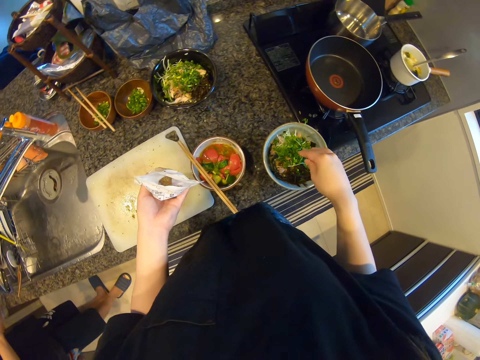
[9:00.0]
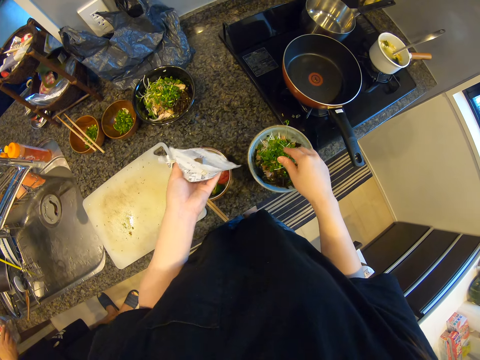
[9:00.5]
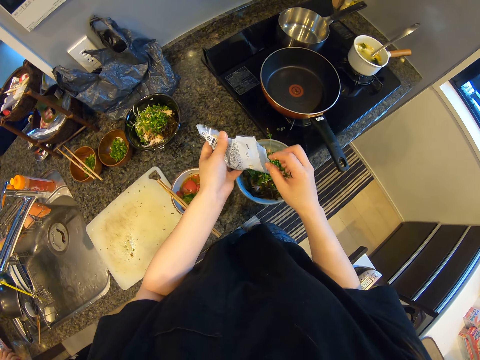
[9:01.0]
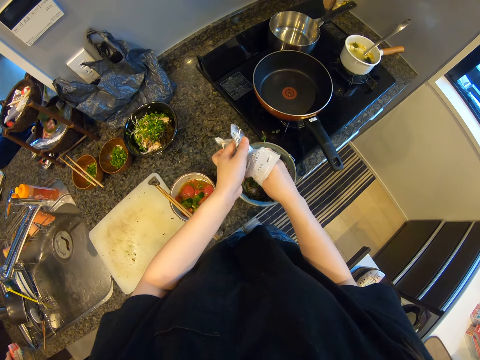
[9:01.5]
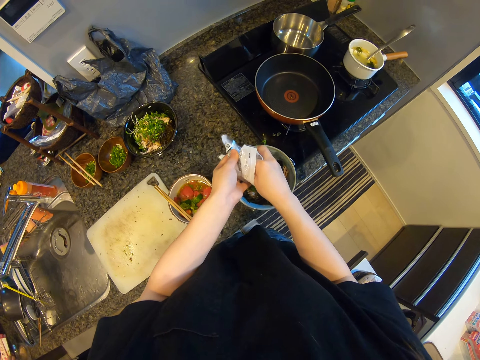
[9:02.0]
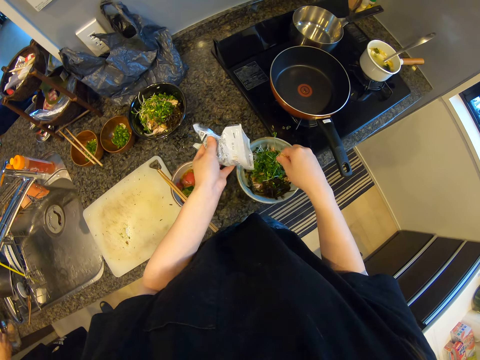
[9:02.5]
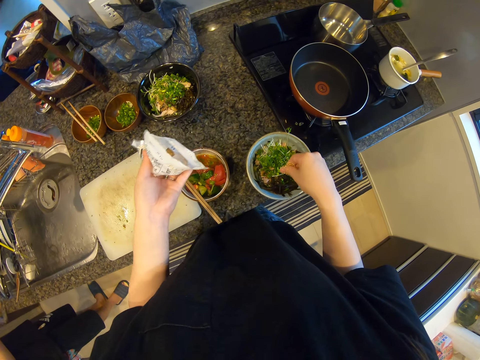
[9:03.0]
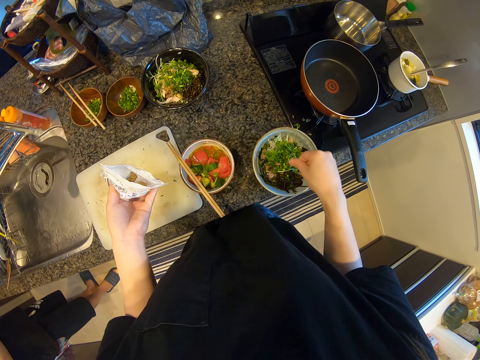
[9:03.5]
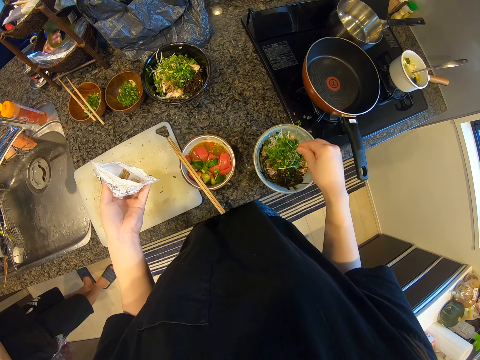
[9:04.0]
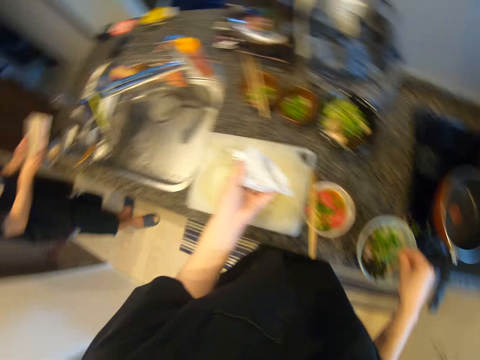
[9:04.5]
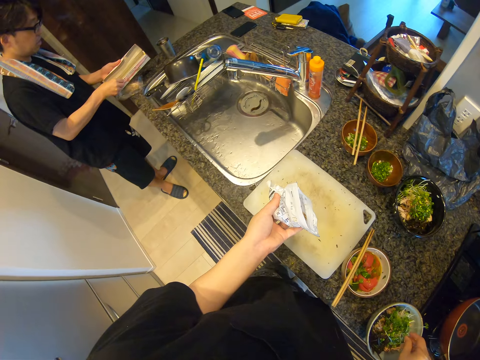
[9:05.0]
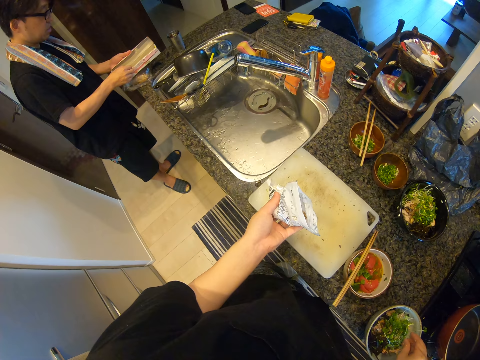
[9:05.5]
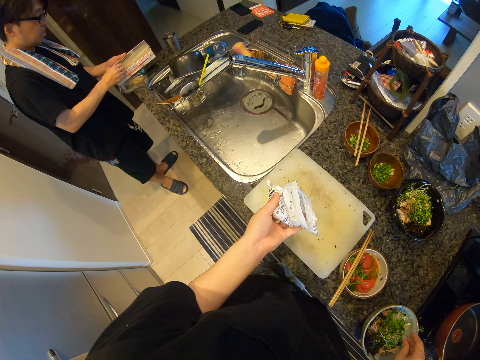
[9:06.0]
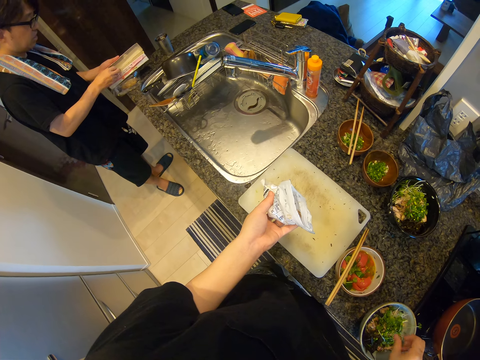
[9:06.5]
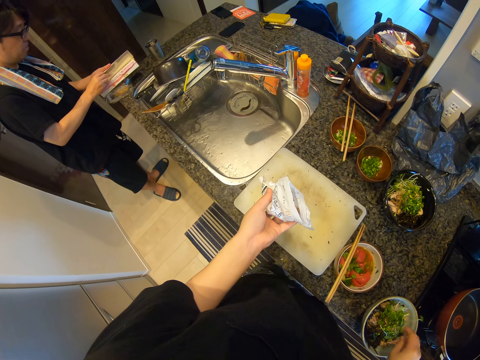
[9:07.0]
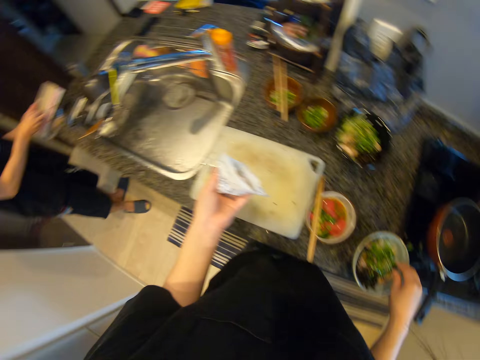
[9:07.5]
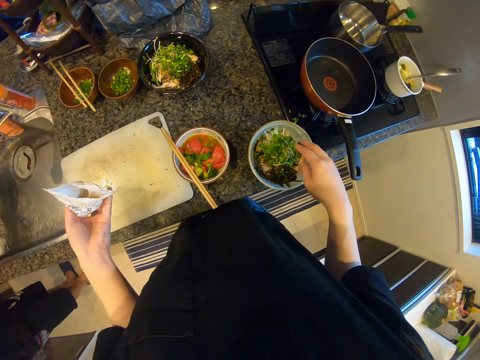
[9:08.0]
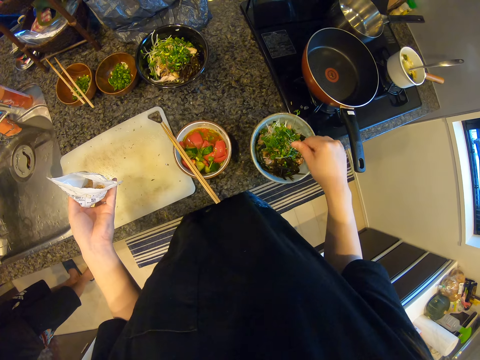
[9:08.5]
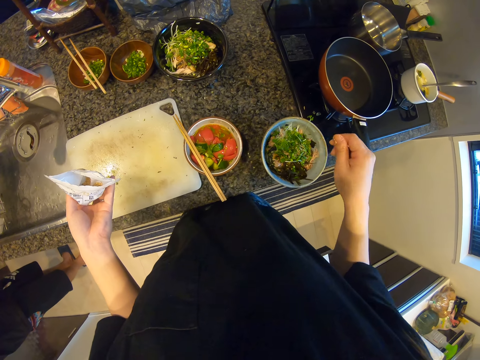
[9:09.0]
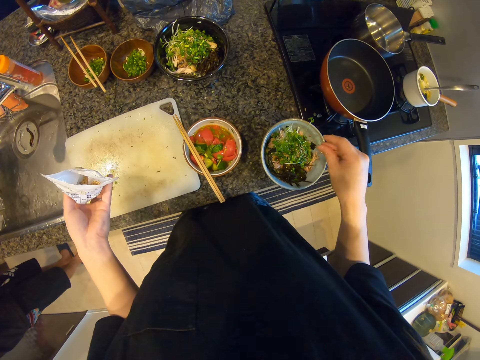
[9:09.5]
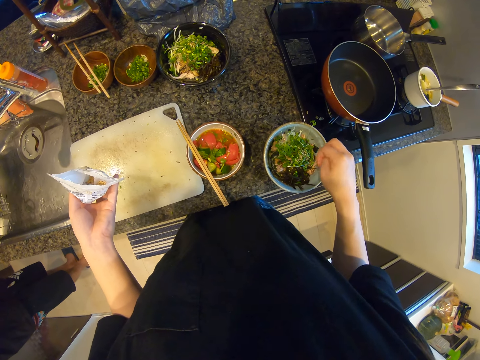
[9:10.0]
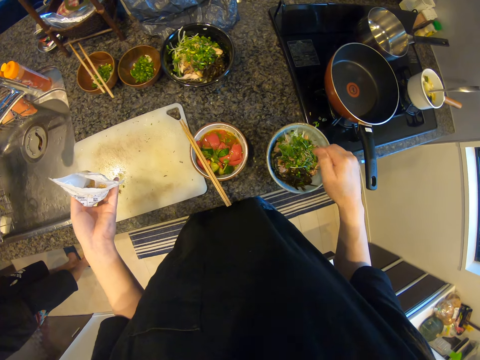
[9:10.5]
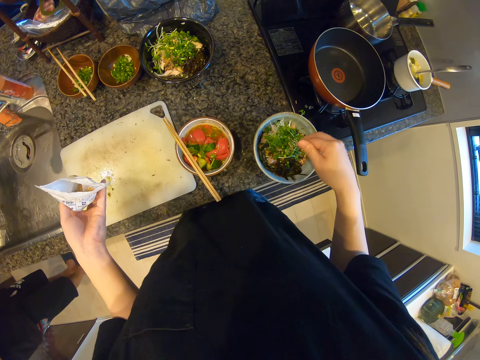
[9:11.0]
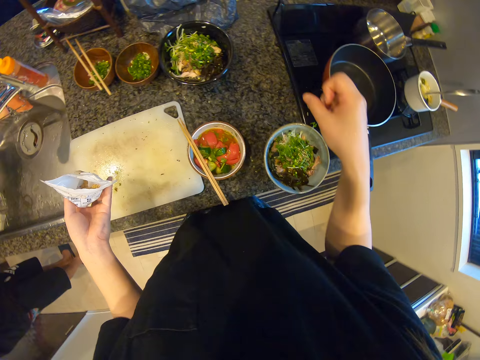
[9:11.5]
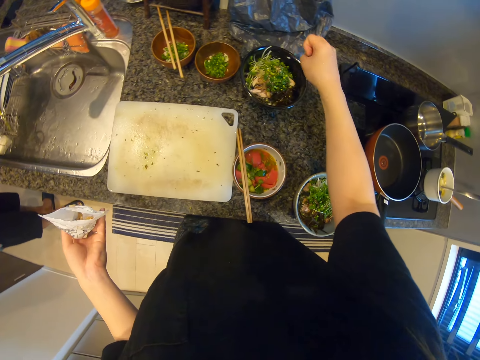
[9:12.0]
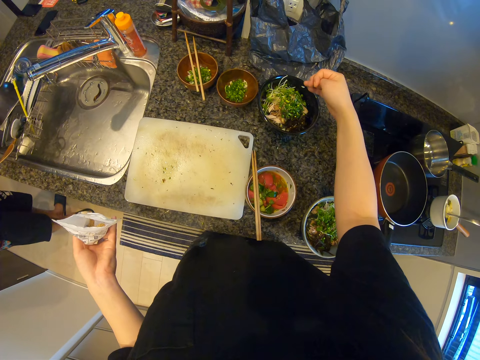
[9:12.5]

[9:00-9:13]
The camera wearer pinches something in the pack. They sprinkle it in the bowl. A man converses with the camera wearer. The camera wearer converses with the man. The man converses with the camera wearer.

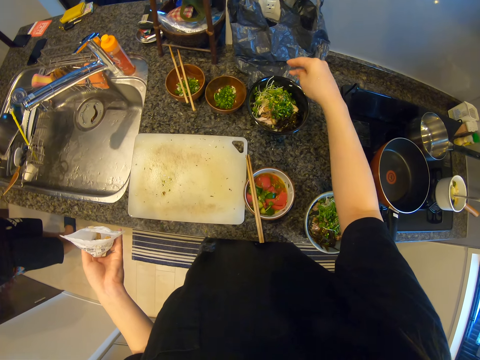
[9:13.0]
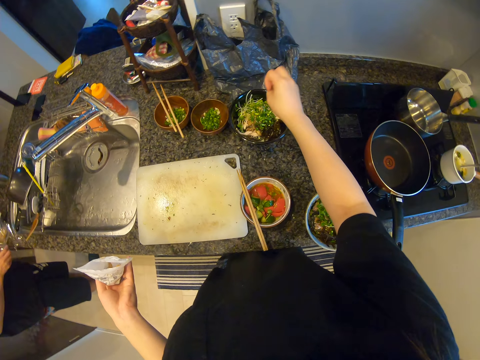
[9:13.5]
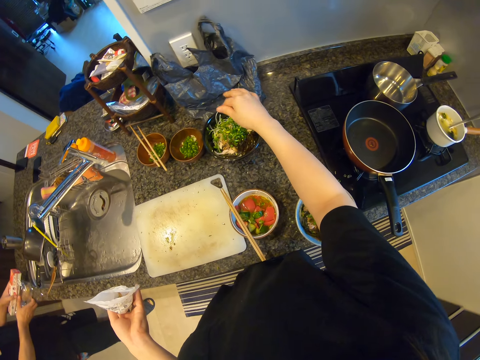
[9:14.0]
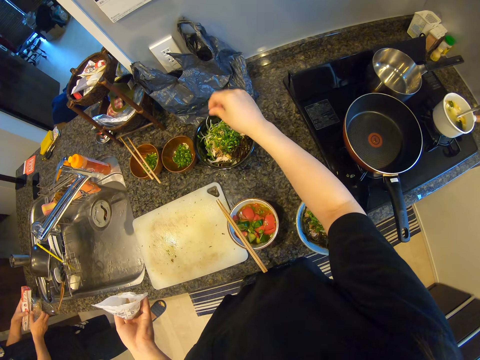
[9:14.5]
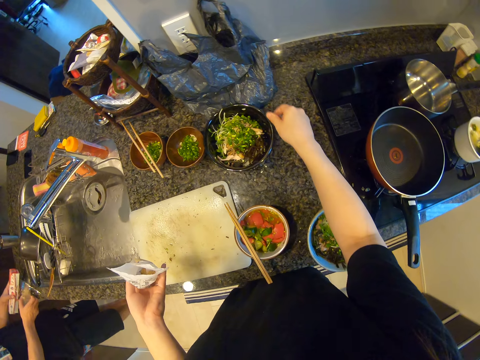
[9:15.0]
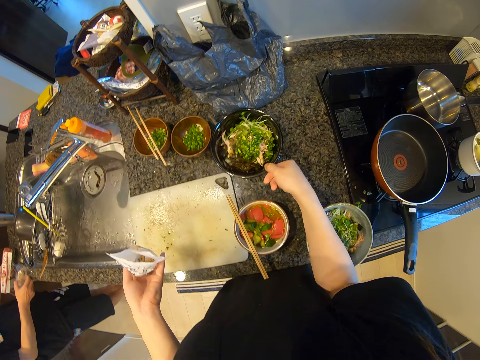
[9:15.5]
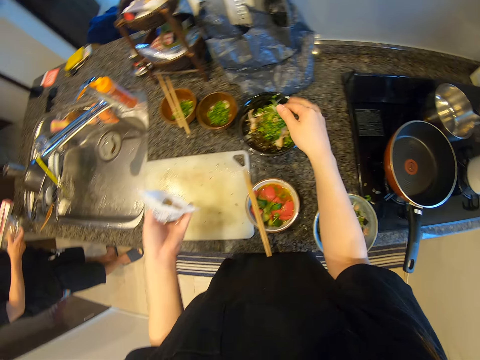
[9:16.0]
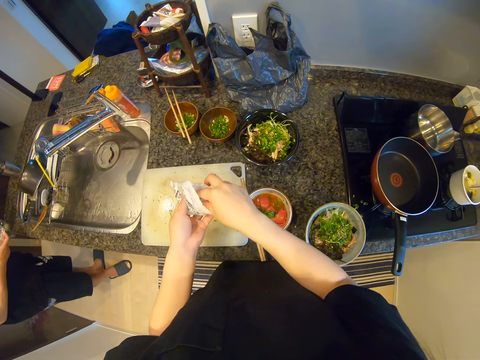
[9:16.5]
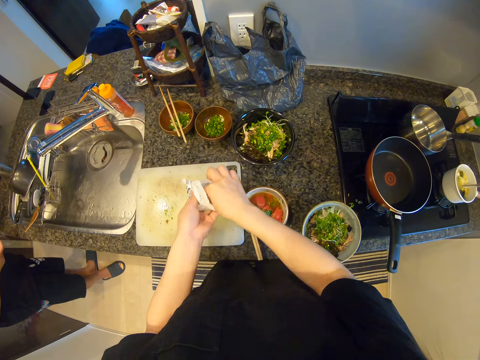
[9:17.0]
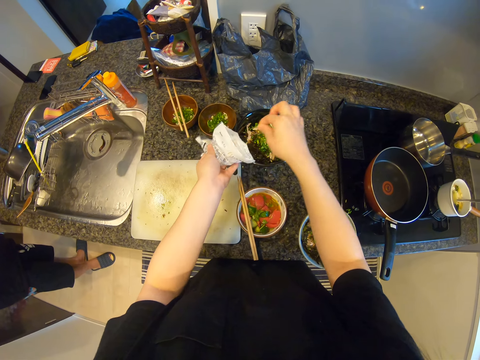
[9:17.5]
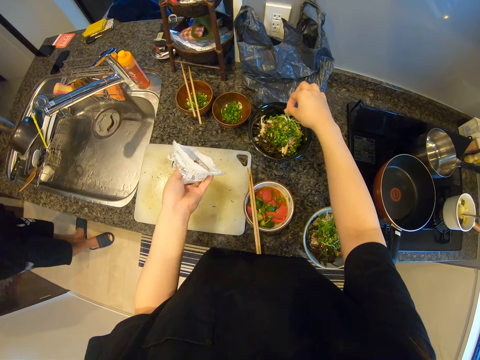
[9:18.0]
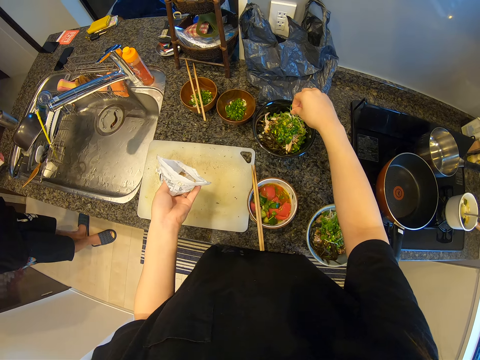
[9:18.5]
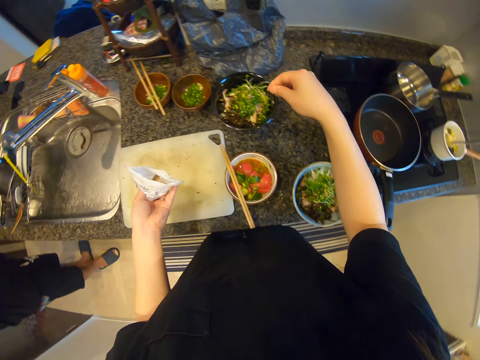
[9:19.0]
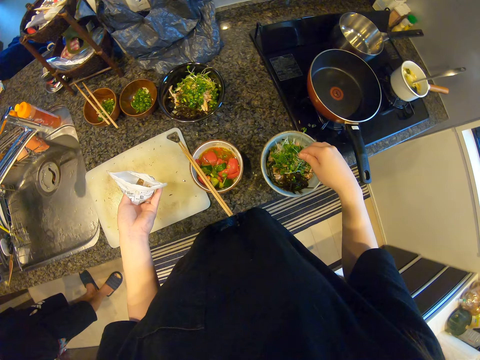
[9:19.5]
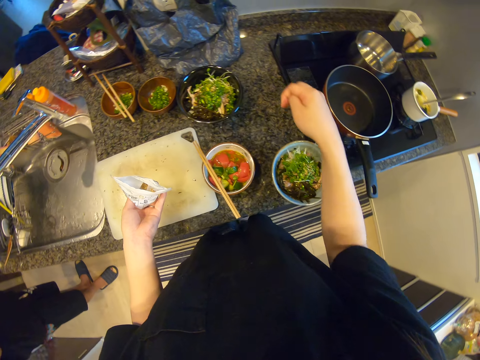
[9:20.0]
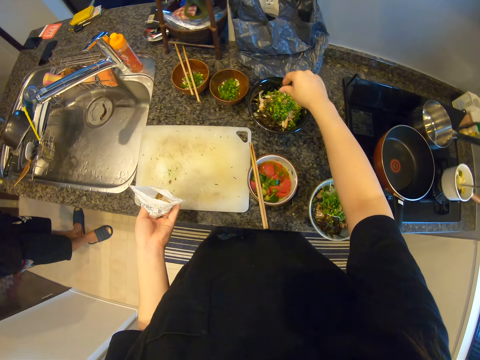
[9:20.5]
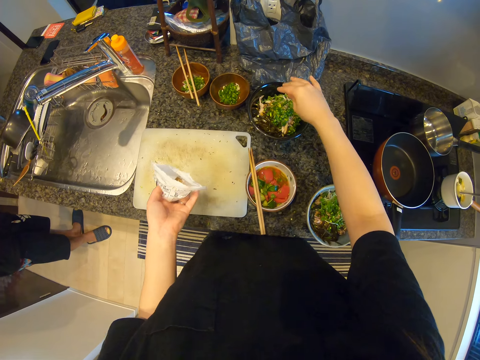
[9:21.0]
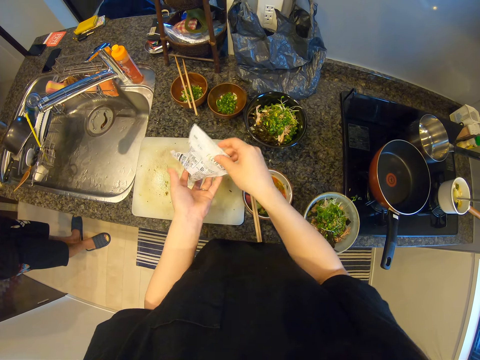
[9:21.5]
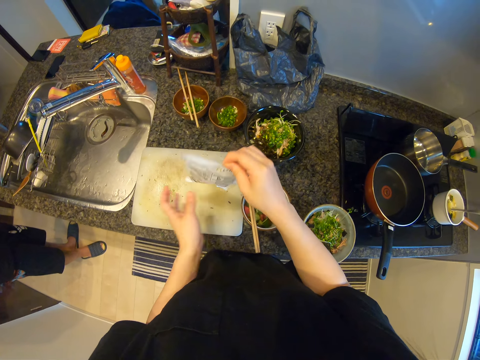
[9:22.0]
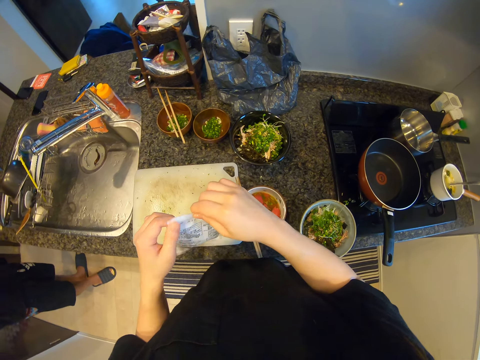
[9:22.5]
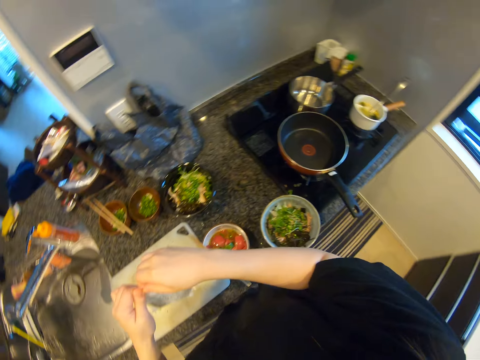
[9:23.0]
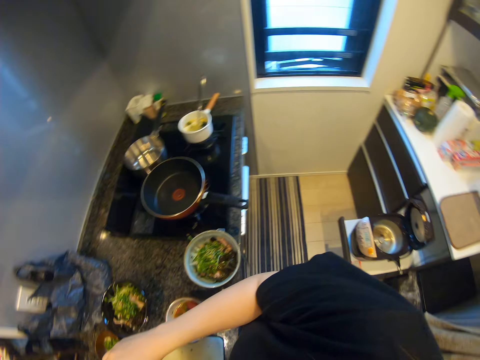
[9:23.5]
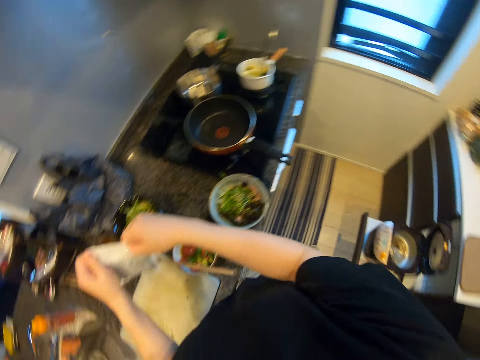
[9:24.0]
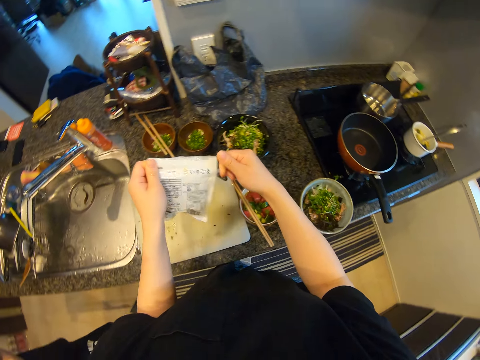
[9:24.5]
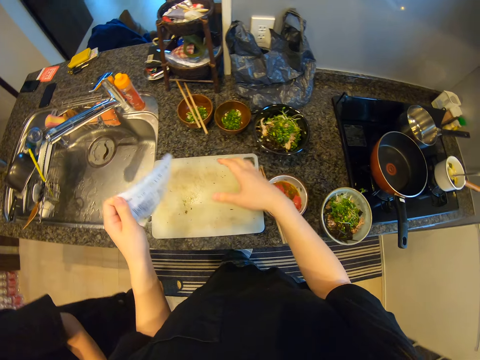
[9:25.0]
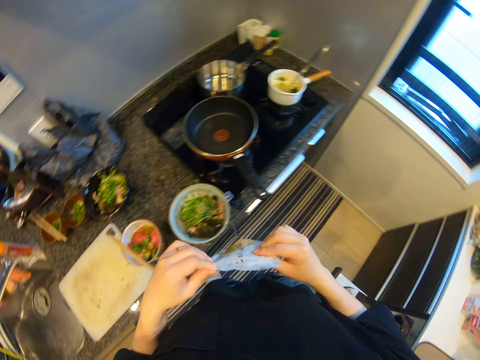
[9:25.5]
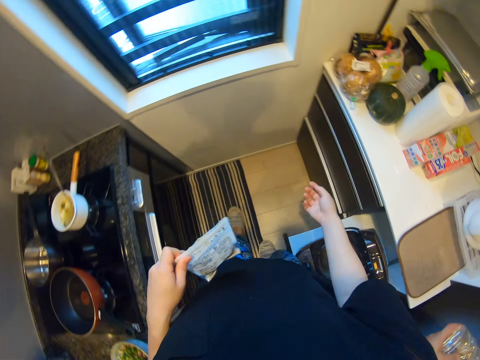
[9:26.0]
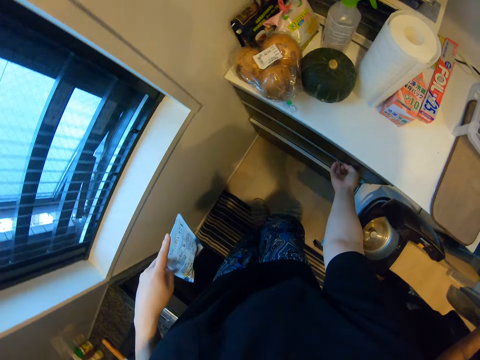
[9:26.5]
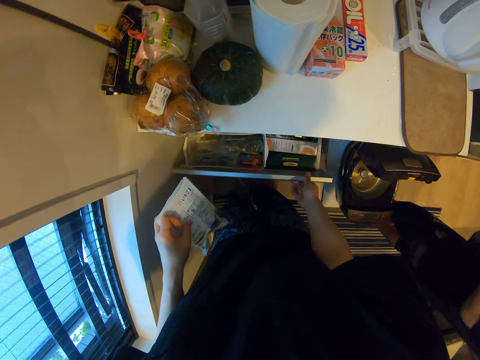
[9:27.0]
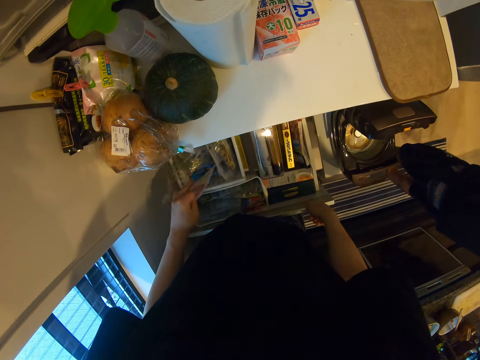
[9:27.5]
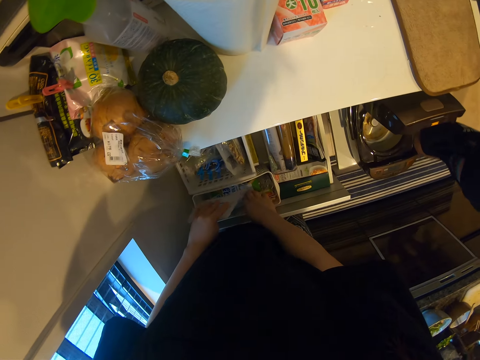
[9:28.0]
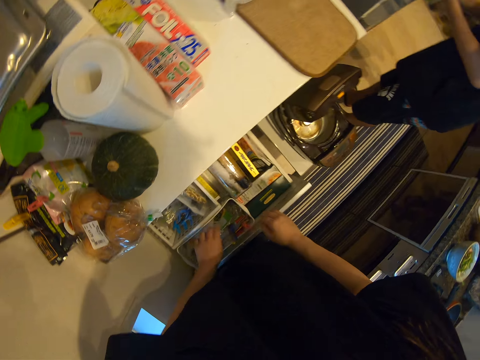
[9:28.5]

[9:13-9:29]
The camera wearer turns the bowl. A man converses with the camera wearer. The camera wearer converses with the man. They pinch some of something in a pack. They sprinkle it in the bowl. They sprinkle it in the bowl again. They seal the pack of something. They open a cabin drawer. They put the pack of something in the cabin drawer.
